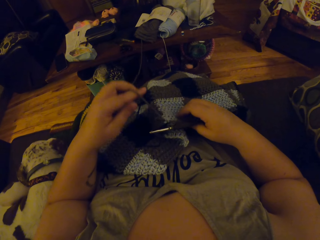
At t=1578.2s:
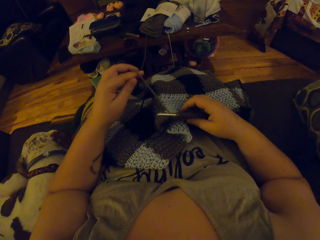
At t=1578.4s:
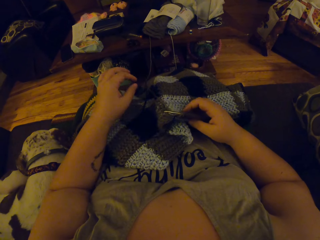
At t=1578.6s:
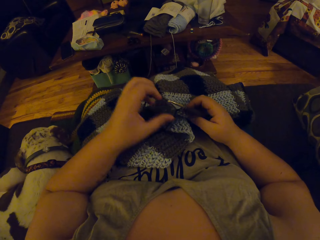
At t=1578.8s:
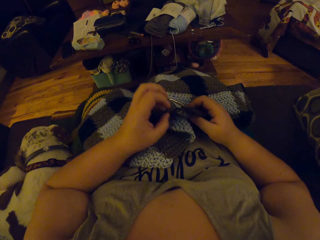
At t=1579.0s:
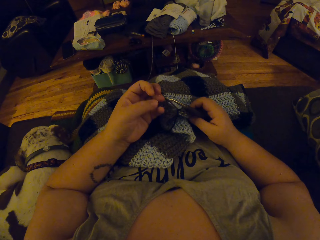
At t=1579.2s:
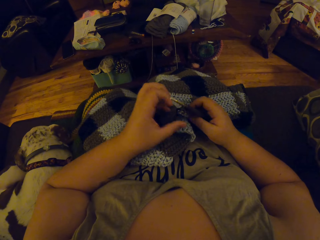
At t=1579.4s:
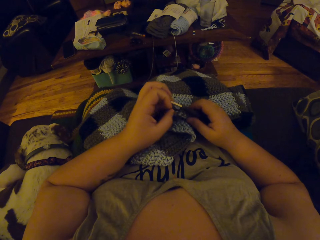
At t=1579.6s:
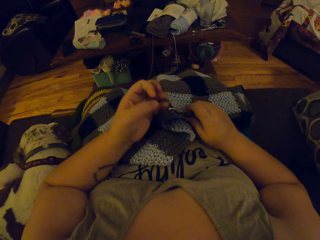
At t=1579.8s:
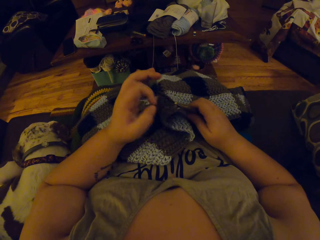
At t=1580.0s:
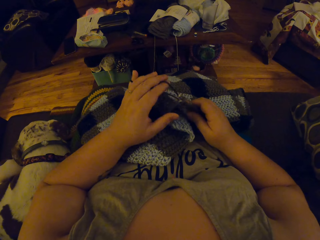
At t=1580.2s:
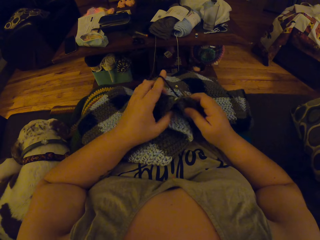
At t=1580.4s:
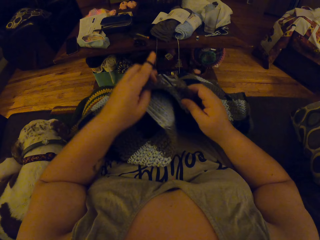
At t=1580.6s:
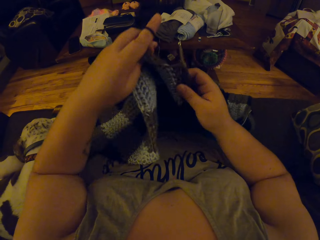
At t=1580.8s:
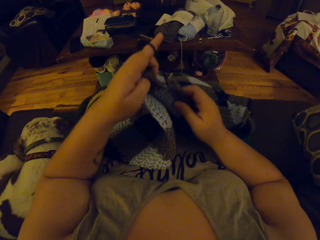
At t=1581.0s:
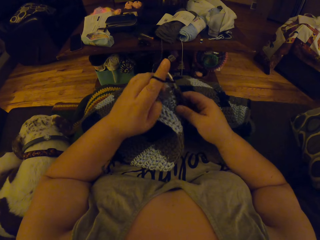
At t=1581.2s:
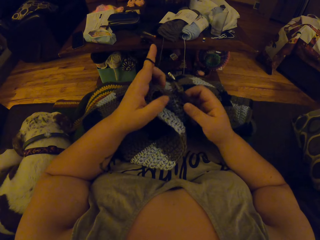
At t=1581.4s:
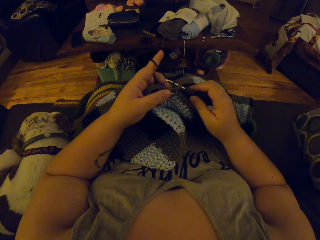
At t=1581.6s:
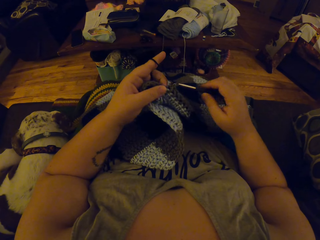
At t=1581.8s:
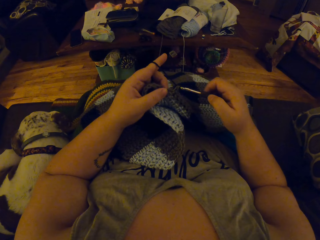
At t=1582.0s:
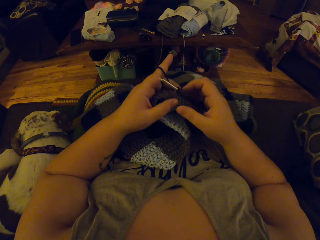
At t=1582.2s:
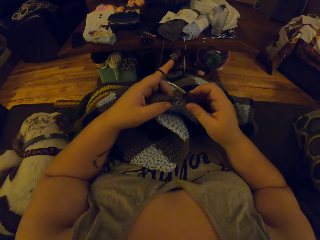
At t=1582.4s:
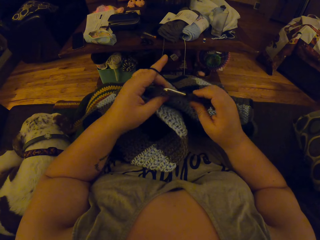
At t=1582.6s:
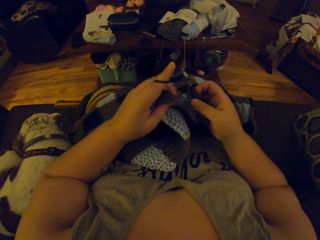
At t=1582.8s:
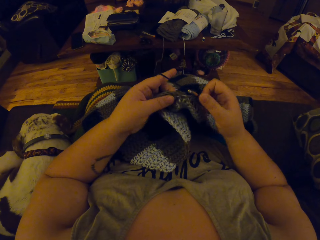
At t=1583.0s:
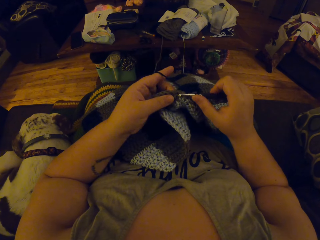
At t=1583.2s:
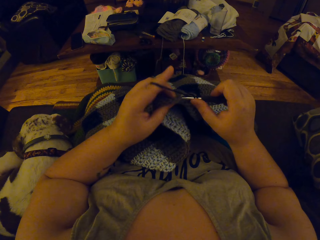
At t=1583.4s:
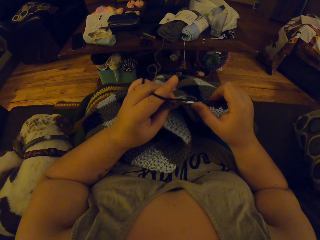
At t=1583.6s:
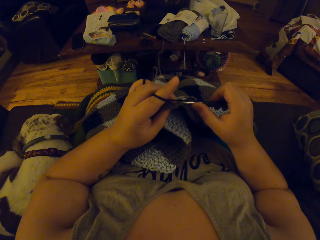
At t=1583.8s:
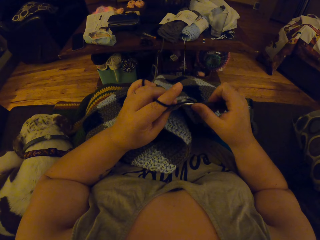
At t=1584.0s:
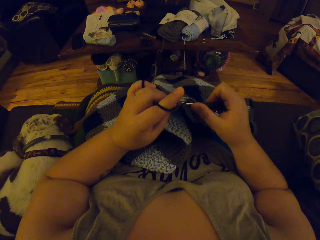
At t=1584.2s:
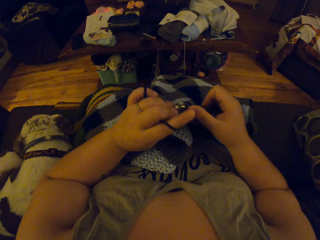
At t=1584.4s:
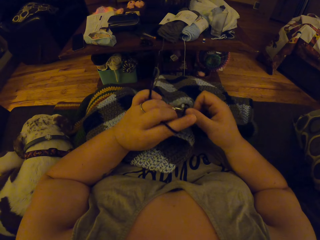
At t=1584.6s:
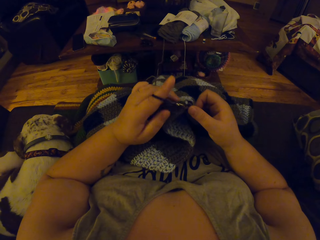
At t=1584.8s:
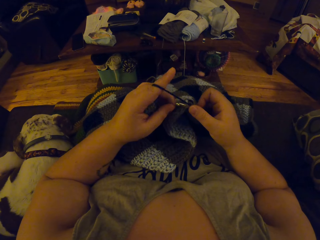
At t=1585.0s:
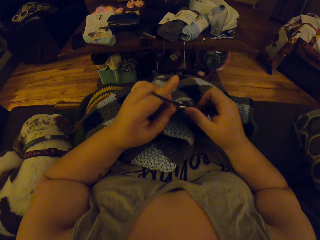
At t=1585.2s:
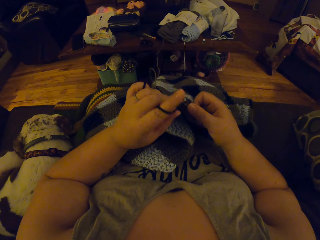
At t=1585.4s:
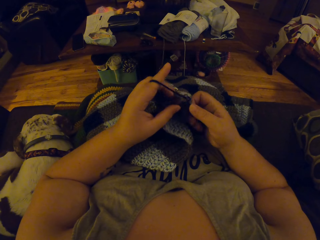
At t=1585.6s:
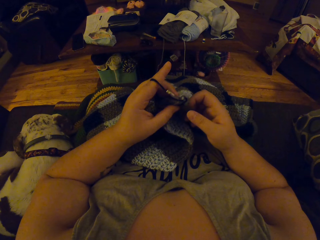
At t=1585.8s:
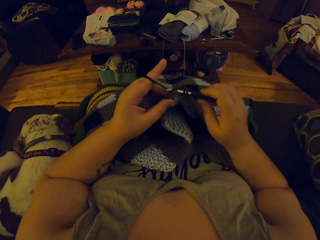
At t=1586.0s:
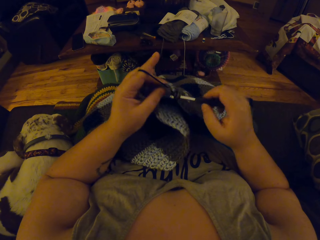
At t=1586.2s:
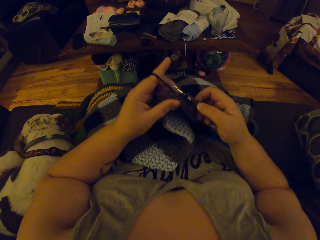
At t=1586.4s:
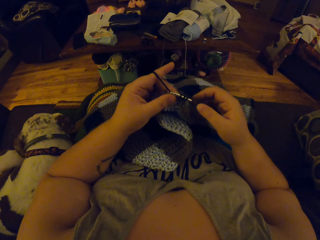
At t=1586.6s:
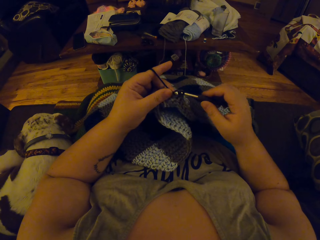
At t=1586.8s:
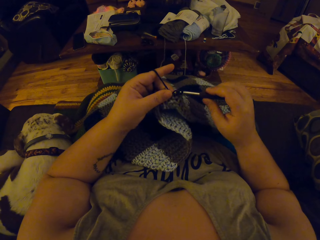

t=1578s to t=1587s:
The camera wearer adjusts the crochet on her lap with both hands. She crochets the yarn with the crochet hook in her right hand.

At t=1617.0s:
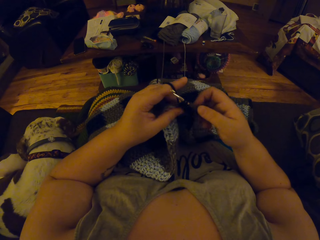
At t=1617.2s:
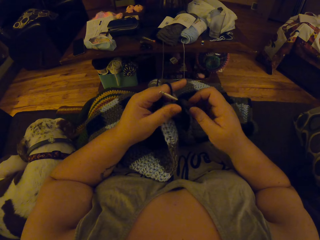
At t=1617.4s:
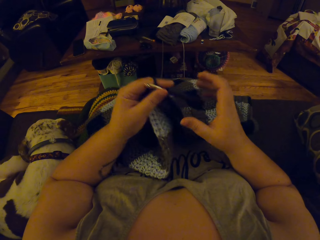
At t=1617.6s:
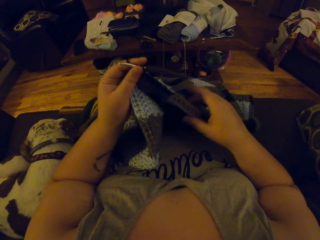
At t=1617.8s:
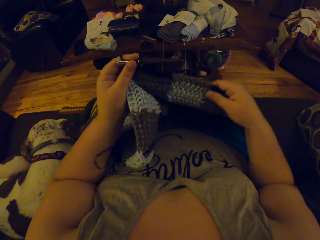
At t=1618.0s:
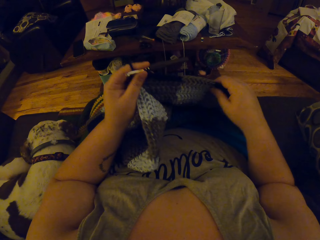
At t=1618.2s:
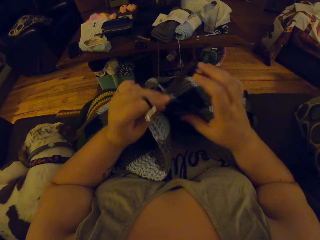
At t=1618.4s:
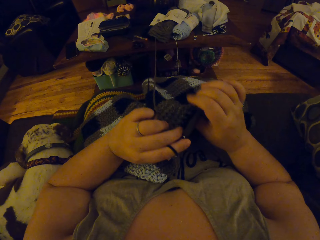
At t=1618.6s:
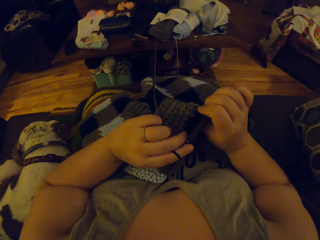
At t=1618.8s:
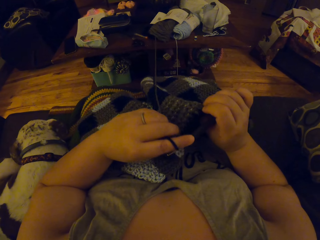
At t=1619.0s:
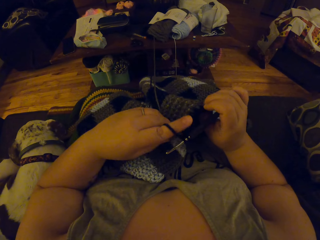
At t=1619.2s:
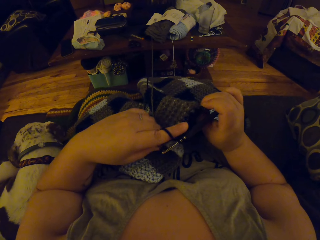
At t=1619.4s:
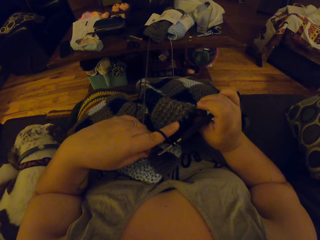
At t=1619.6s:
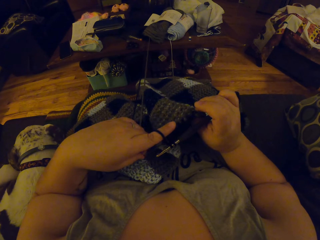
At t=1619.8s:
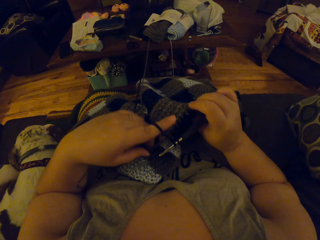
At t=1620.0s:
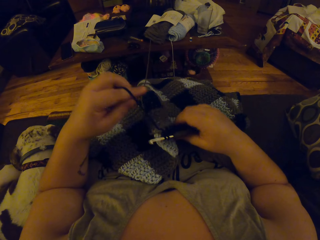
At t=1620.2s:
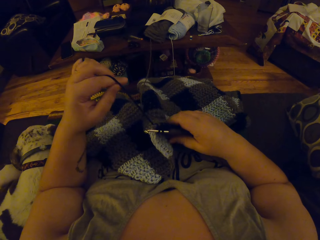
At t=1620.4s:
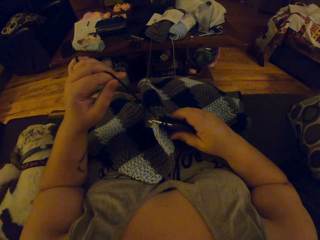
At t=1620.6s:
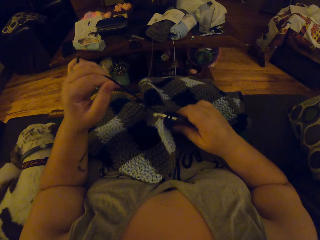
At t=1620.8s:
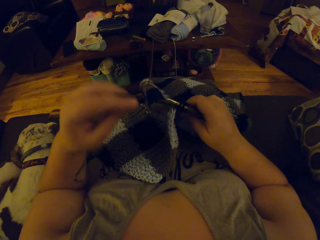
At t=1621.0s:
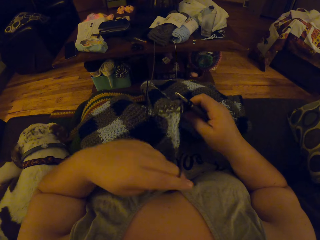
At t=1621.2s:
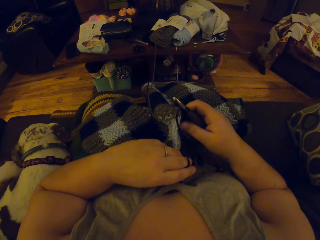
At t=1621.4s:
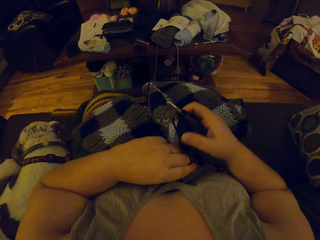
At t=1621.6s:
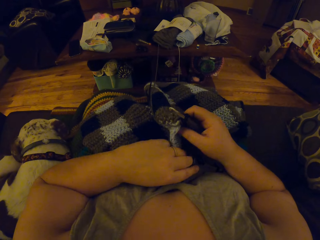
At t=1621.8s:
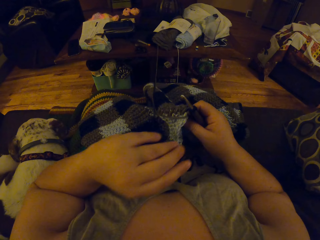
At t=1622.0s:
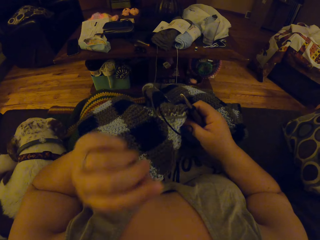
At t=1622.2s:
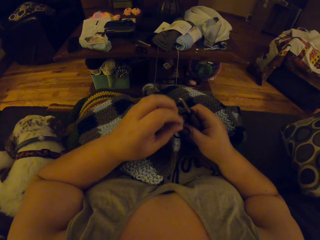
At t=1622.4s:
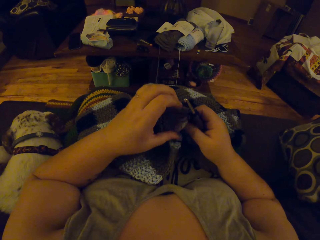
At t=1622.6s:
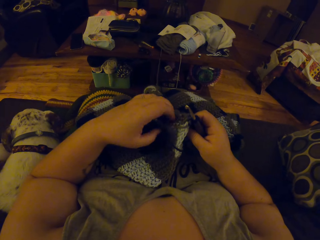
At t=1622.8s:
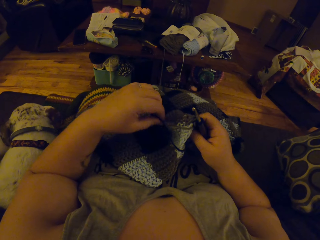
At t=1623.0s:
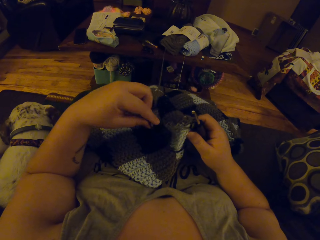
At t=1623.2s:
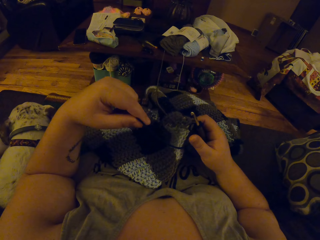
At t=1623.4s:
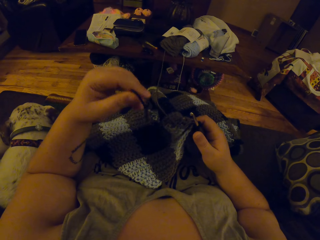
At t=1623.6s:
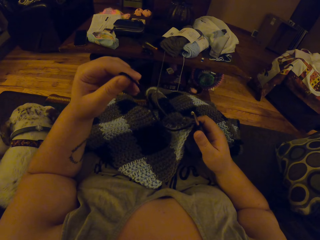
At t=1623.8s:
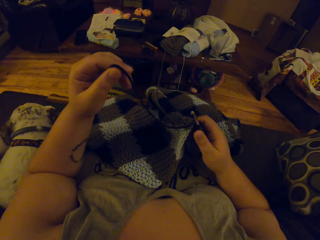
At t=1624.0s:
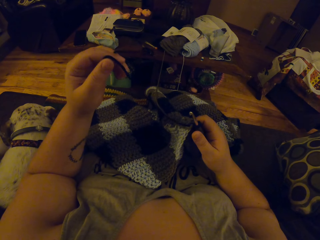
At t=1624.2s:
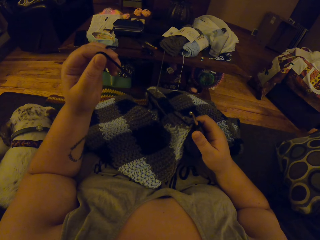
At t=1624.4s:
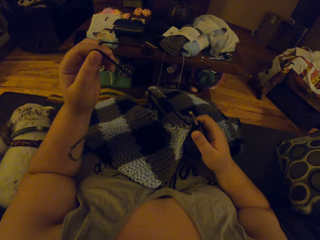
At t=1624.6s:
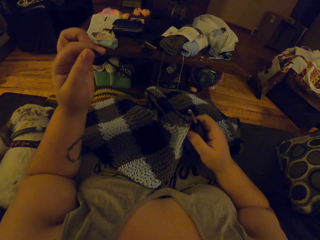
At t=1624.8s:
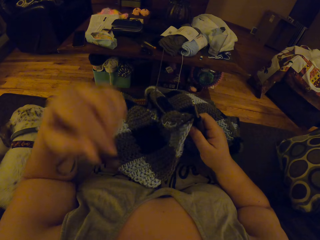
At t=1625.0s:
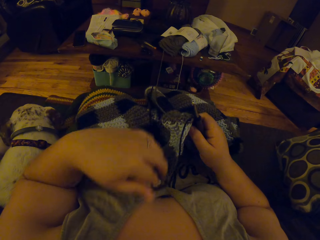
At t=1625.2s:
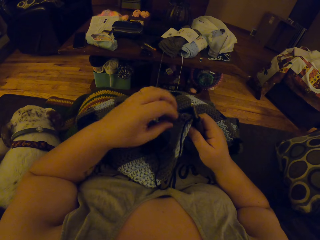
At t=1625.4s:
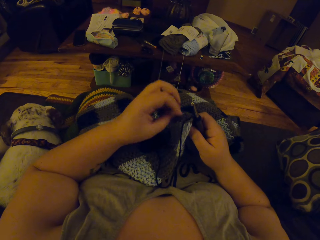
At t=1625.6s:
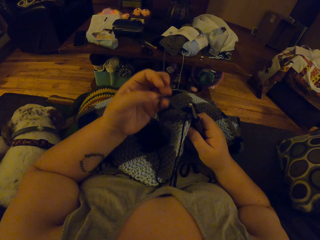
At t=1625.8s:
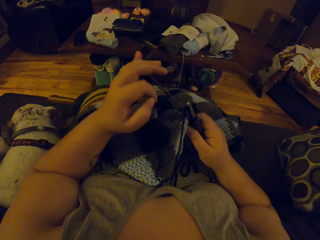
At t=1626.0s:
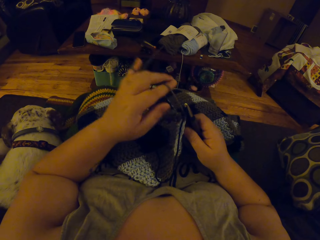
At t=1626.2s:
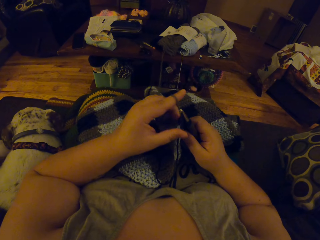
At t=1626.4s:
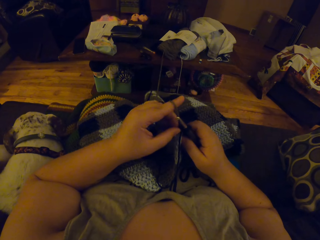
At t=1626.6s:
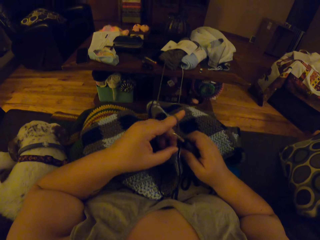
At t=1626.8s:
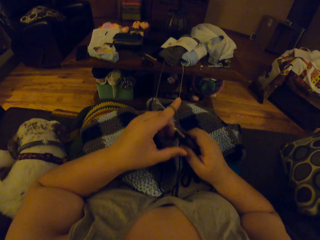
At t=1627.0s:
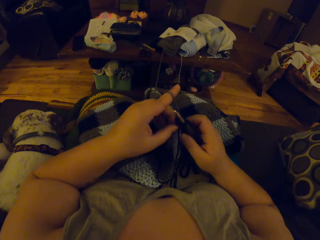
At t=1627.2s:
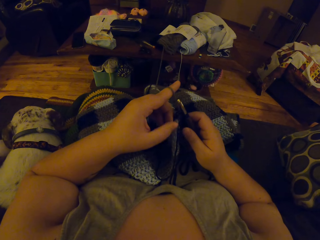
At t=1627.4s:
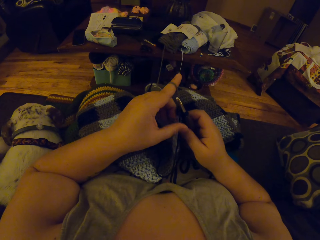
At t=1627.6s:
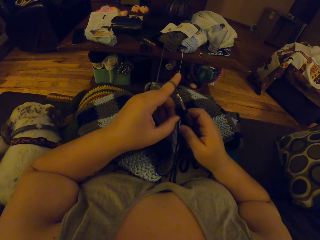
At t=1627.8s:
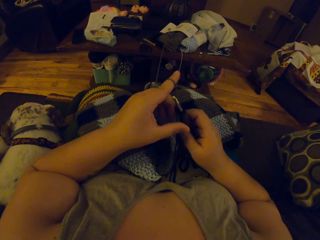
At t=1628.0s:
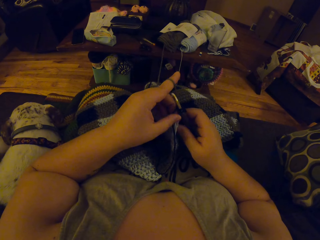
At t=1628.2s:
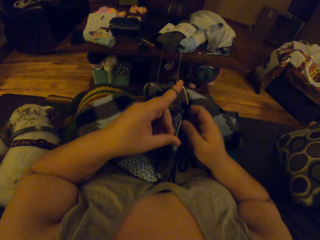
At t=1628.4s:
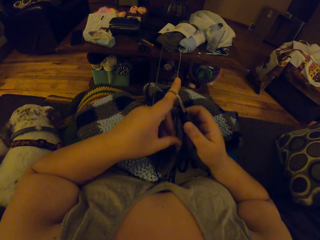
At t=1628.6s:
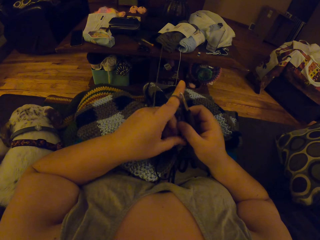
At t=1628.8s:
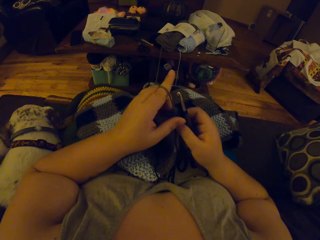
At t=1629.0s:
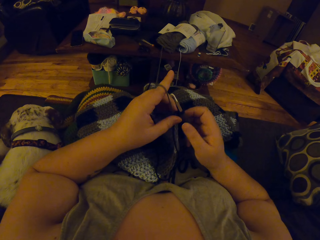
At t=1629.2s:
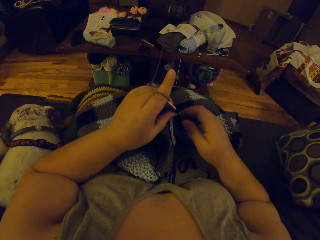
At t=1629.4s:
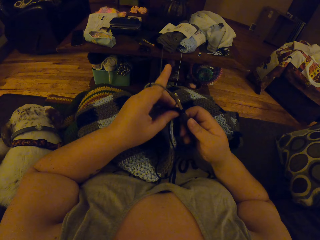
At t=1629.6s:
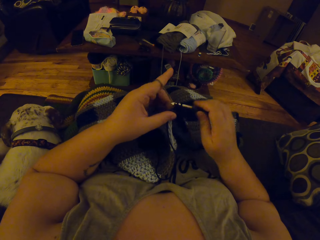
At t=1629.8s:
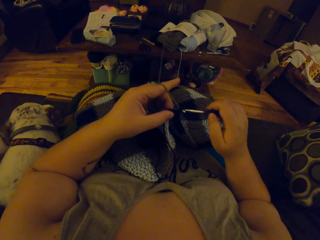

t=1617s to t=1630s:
The camera wearer straightens the fabric. She arranges the thread of the yarn properly with her left hand.
